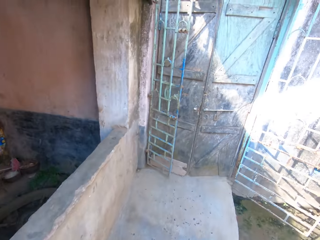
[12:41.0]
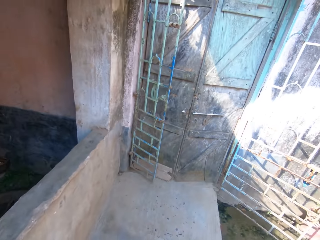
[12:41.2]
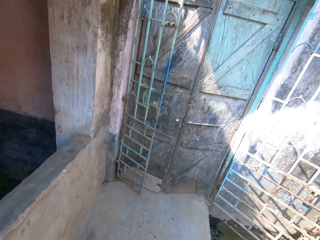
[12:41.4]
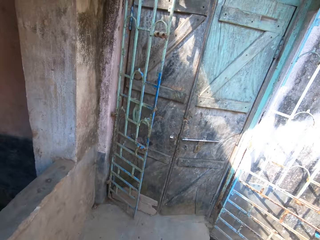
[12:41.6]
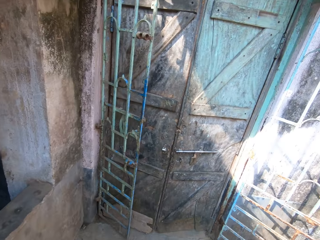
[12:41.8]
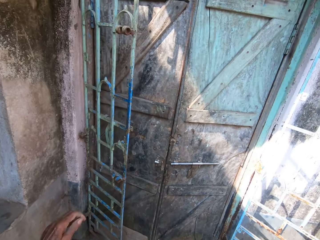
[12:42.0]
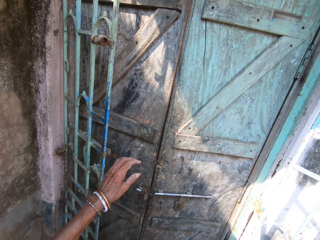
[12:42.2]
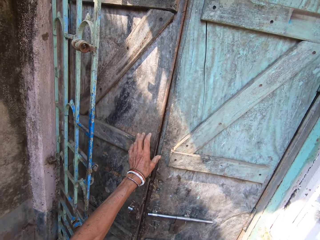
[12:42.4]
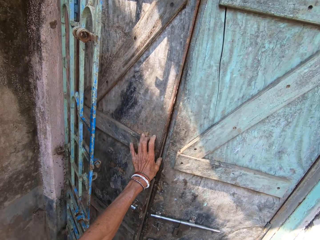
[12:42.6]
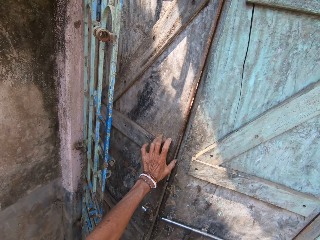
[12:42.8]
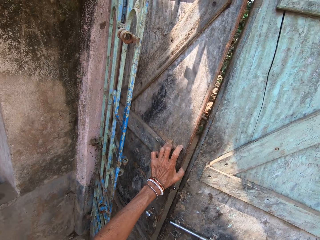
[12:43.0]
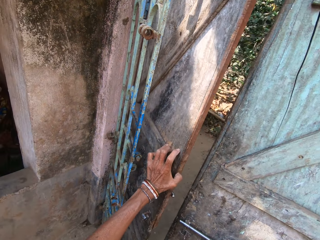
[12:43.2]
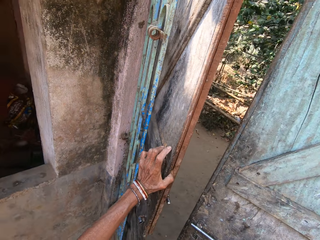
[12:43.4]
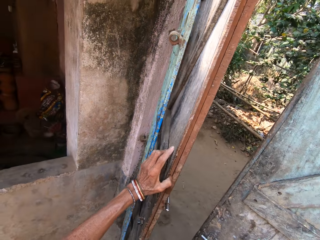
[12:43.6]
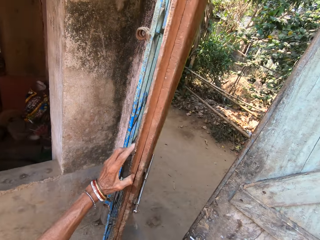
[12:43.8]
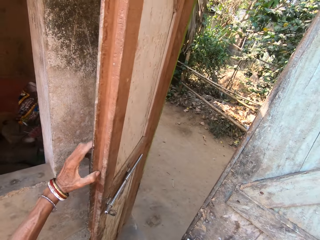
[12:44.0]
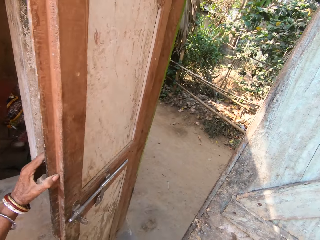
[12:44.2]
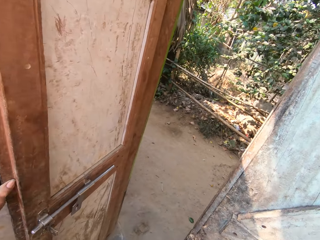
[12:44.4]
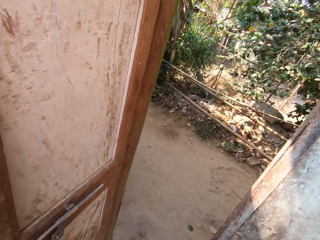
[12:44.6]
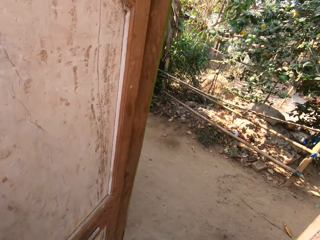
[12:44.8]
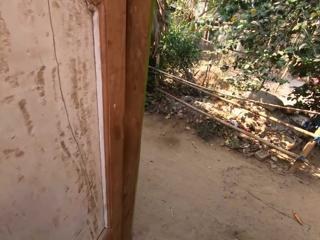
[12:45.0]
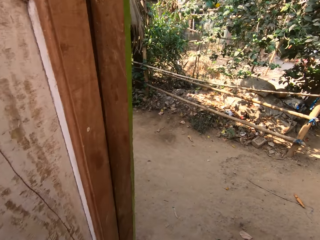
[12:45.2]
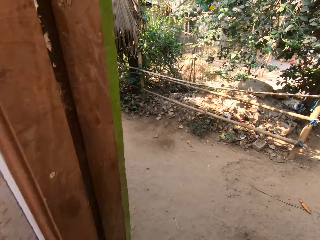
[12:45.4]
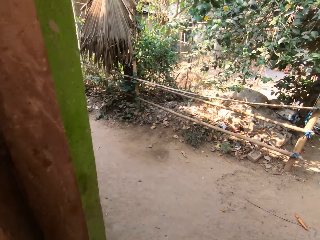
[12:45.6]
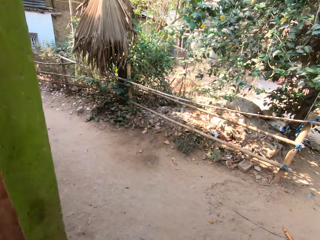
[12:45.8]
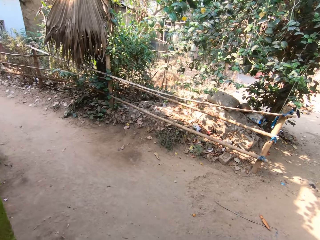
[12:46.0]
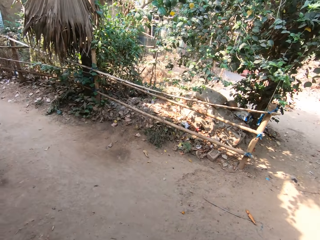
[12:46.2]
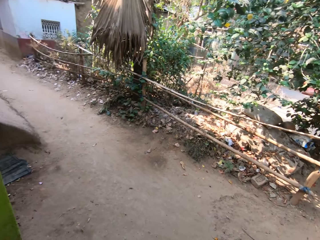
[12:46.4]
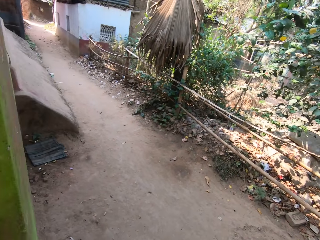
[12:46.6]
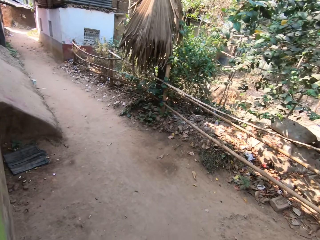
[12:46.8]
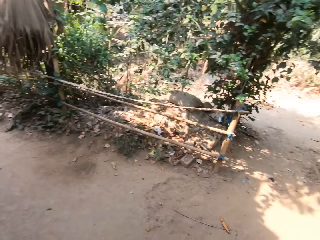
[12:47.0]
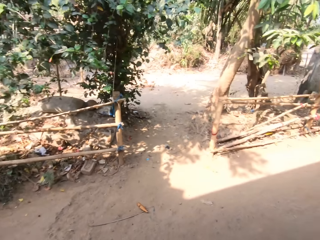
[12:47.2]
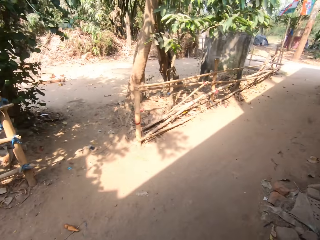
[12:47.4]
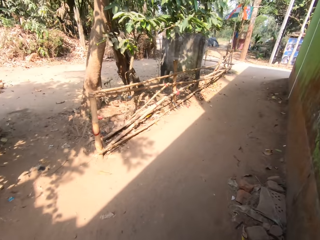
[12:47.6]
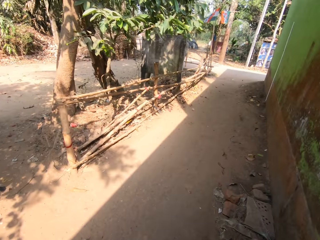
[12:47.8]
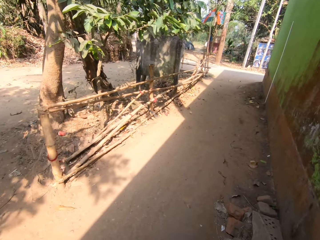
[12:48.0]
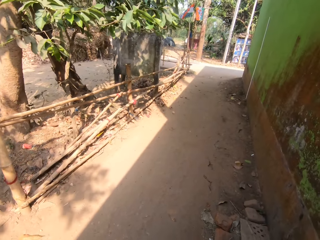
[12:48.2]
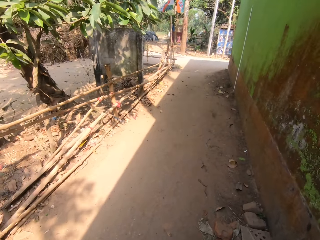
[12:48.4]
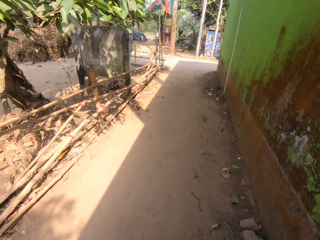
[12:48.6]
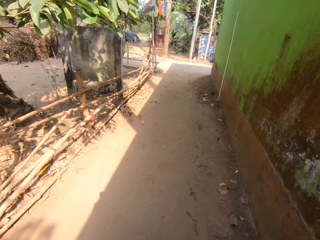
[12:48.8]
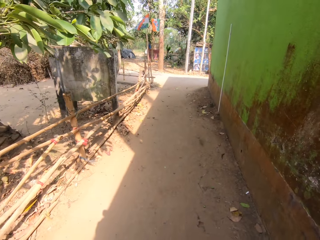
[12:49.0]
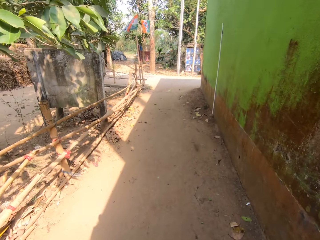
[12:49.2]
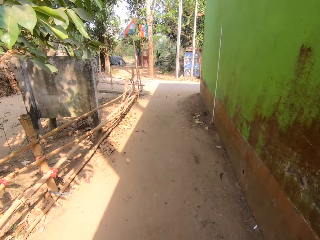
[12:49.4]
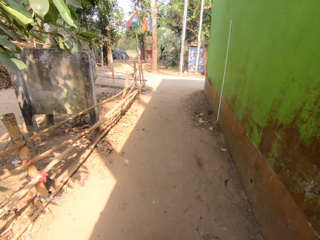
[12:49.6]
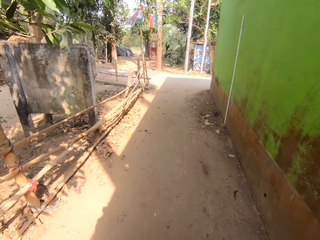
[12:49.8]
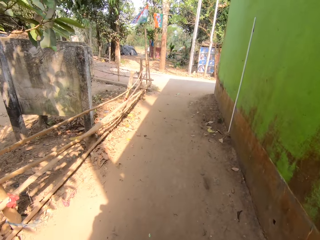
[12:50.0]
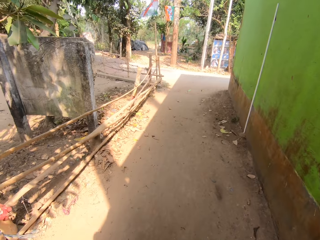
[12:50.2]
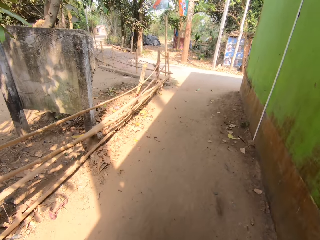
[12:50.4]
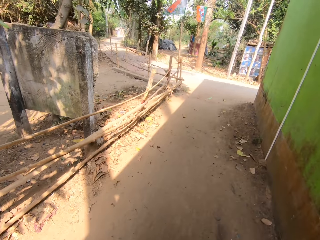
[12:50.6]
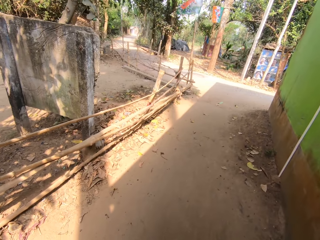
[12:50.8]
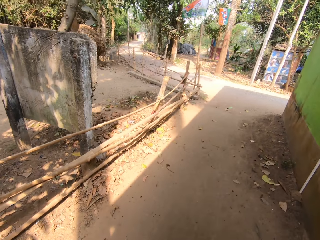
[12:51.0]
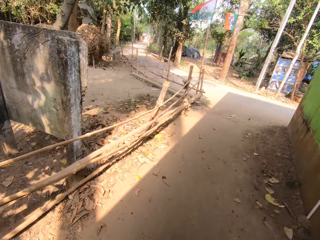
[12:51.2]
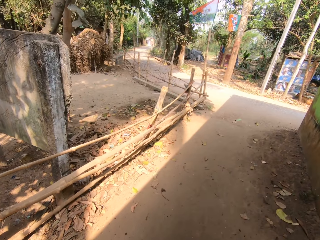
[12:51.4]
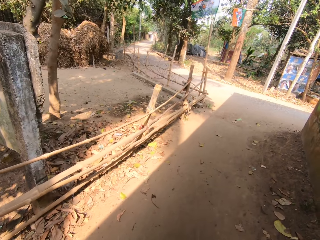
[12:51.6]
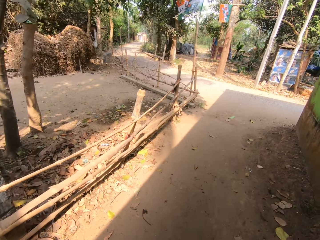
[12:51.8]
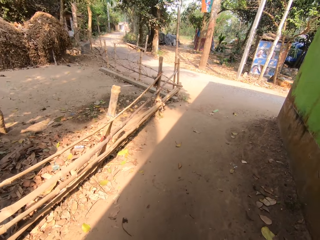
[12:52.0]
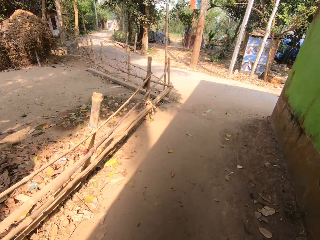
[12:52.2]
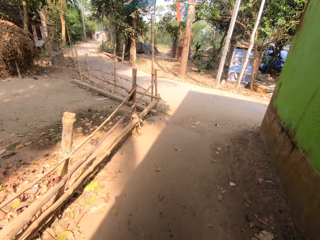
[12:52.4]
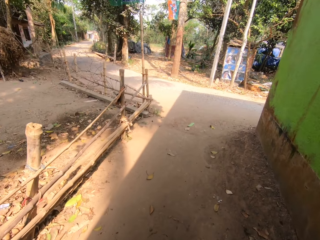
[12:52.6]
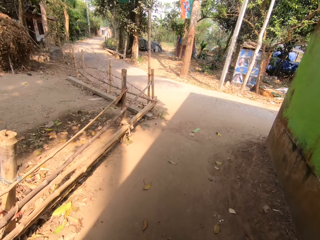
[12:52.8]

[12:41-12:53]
The camera wearer opens the gate. They walk around.

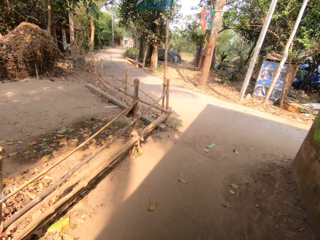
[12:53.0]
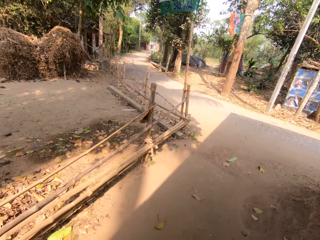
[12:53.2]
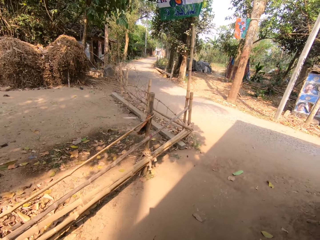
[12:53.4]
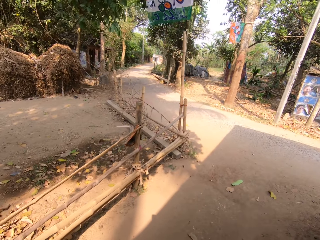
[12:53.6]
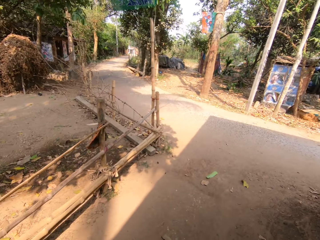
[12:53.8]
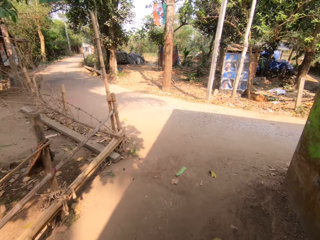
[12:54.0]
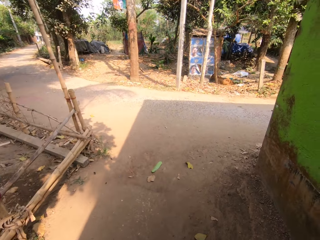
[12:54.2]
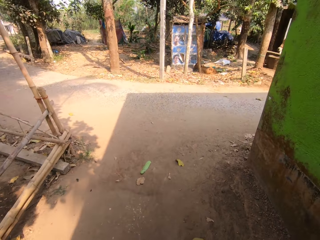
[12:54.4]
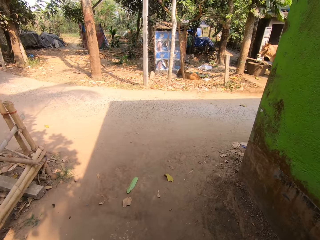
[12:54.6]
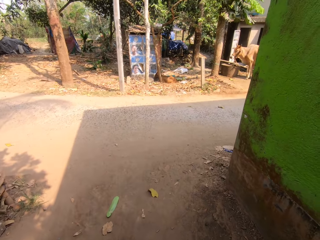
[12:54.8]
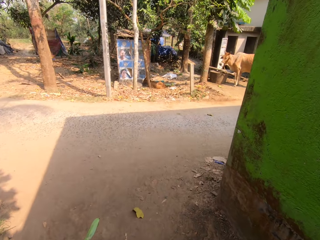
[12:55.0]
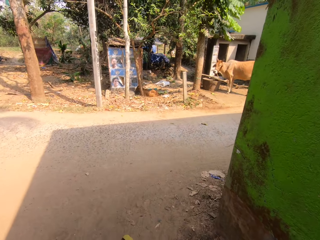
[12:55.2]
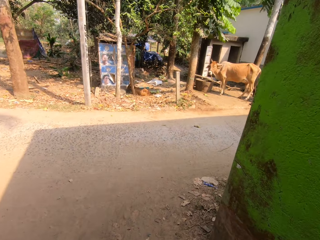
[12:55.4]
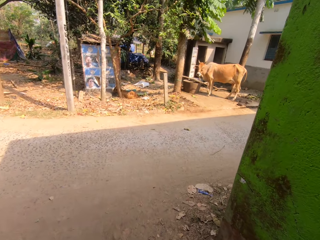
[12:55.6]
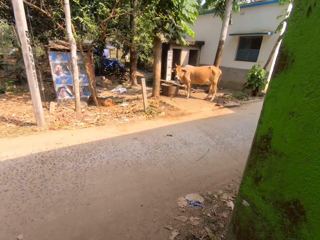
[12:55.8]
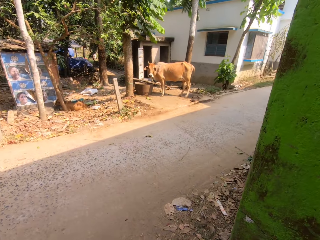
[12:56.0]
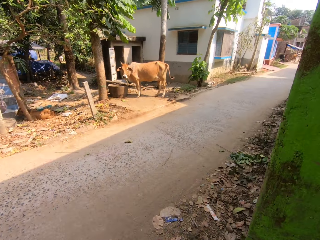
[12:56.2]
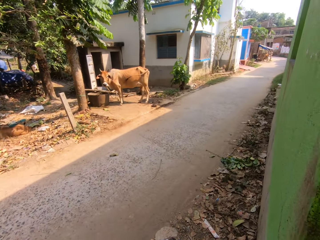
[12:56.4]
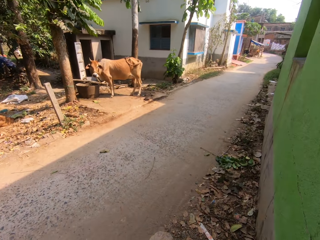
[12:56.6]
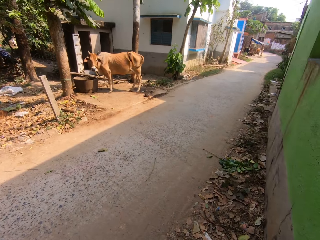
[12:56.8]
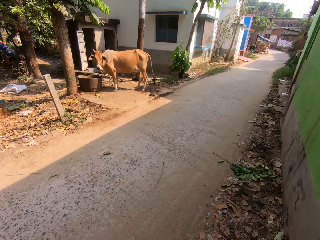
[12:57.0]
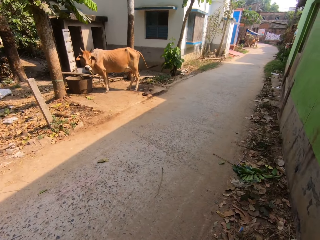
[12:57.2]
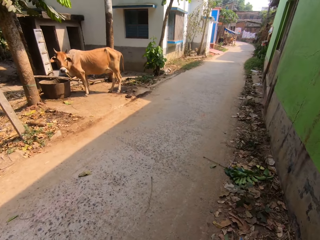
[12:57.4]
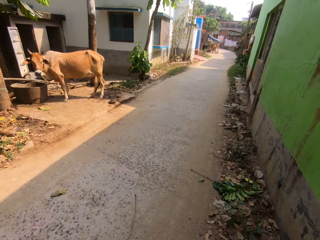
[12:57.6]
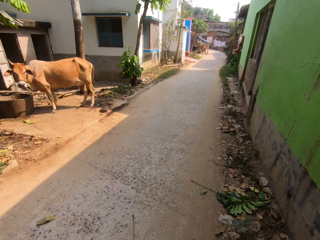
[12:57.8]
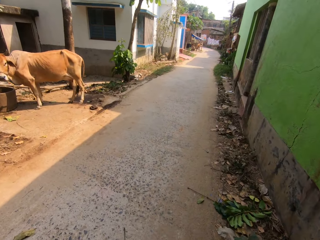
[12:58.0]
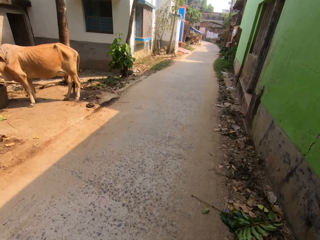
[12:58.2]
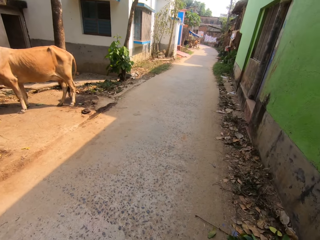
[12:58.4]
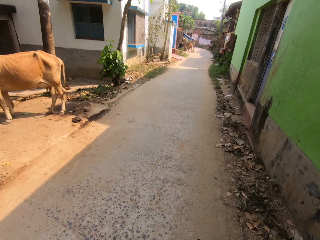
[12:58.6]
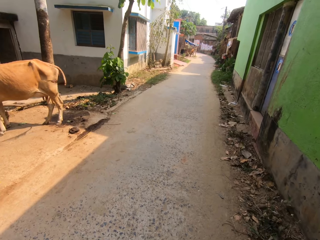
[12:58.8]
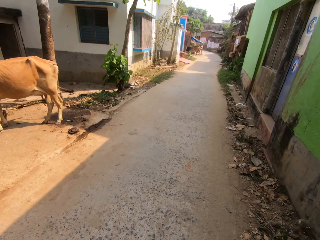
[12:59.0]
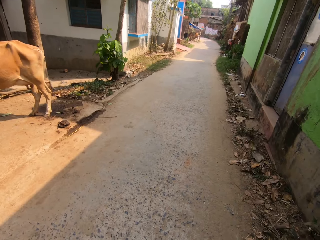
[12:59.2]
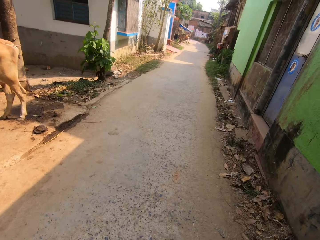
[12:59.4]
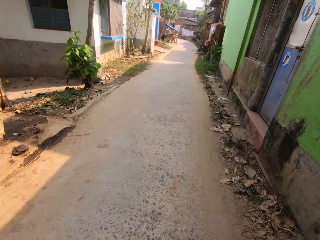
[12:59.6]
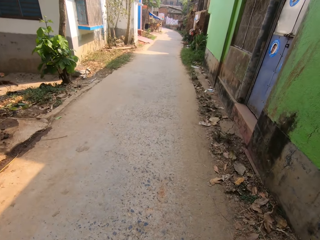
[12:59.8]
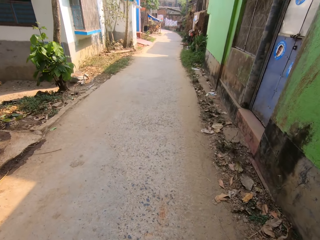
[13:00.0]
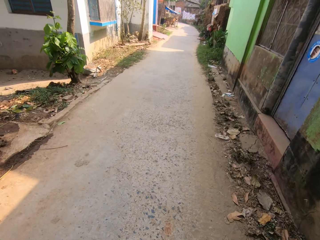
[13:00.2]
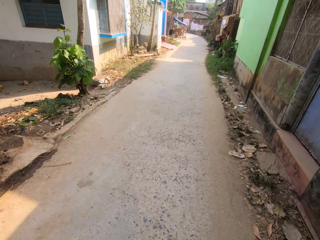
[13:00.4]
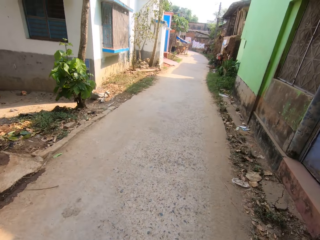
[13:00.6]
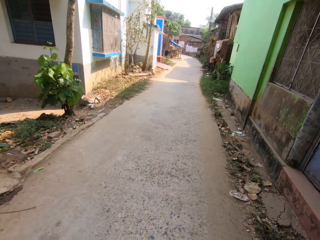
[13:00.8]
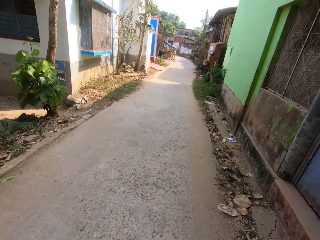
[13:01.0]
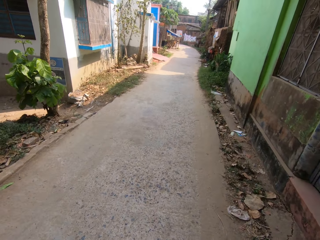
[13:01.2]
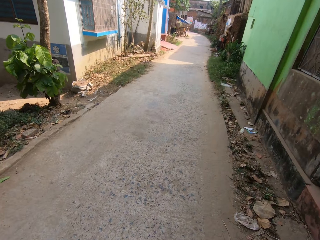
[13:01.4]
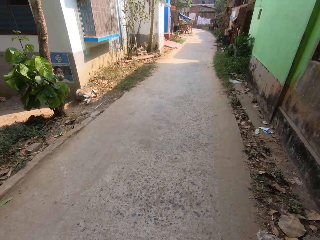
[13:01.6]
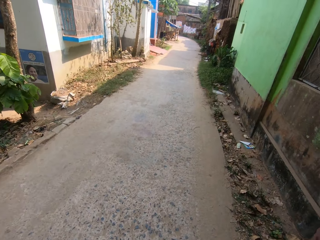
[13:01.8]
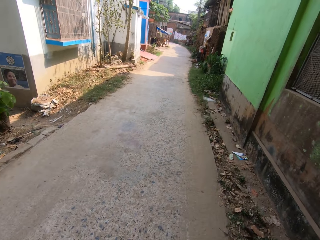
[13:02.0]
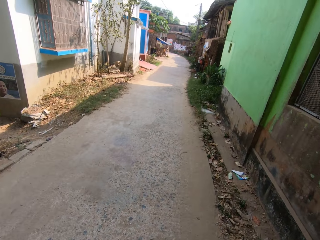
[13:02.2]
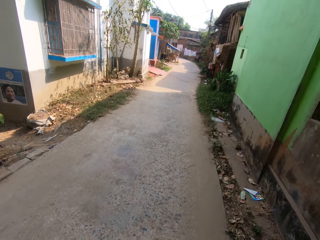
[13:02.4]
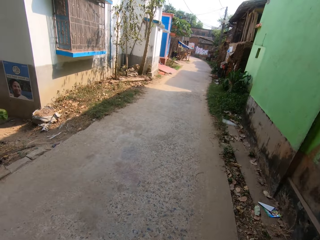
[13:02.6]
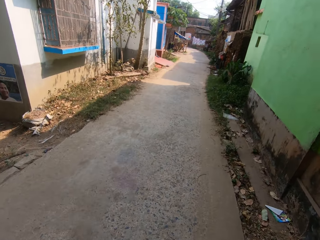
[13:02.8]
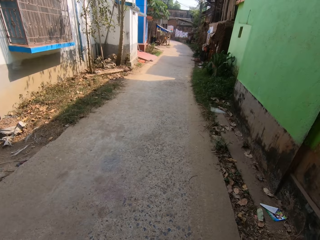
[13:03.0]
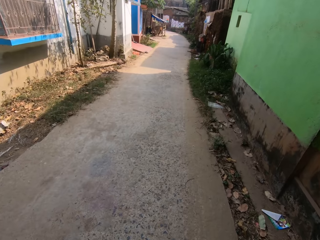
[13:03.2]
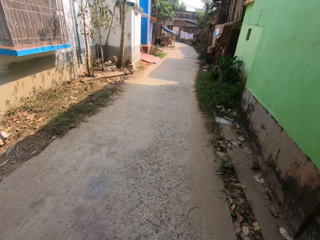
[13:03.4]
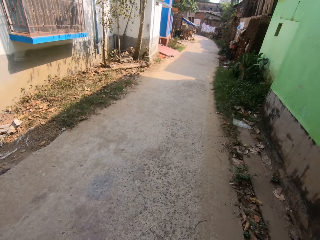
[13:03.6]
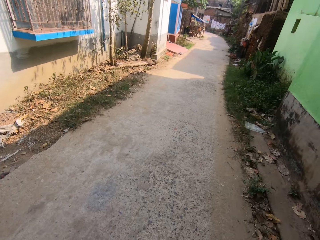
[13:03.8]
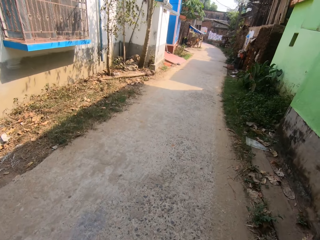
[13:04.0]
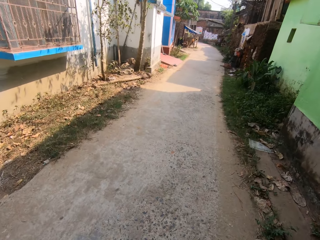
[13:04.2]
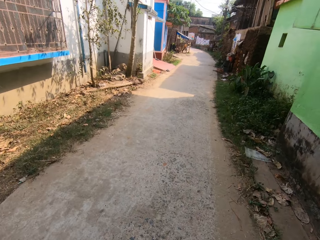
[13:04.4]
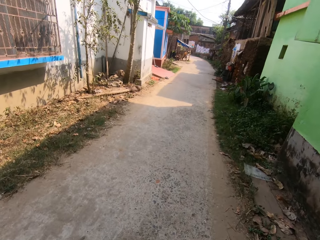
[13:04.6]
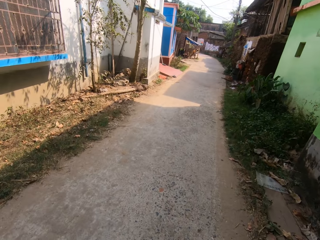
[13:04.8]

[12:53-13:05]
The camera wearer talks. They talk again.
